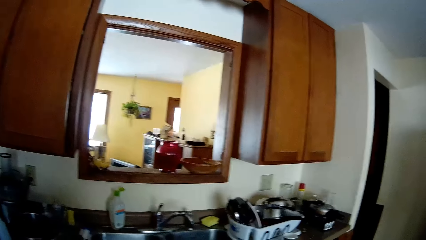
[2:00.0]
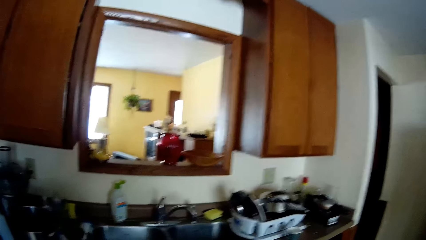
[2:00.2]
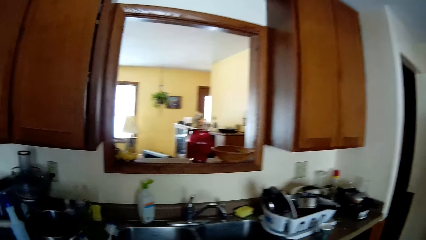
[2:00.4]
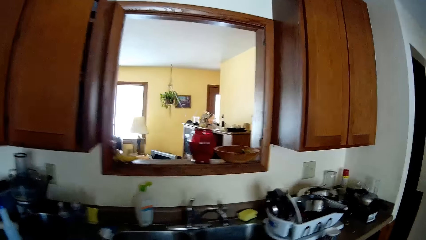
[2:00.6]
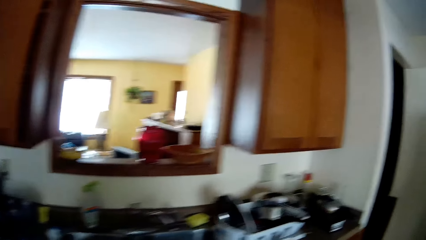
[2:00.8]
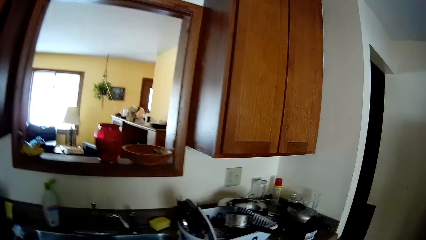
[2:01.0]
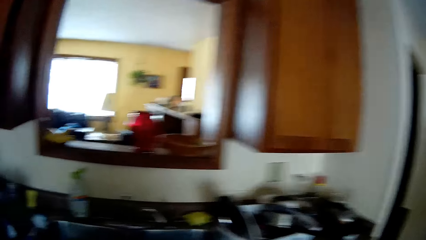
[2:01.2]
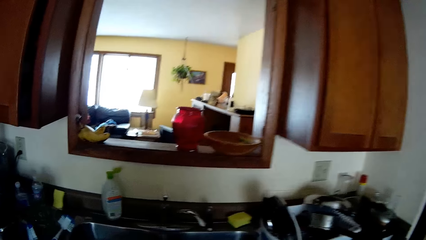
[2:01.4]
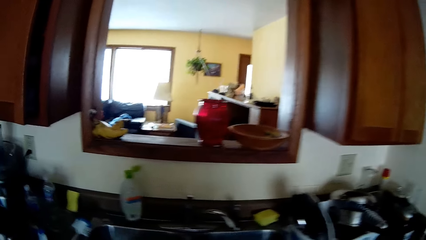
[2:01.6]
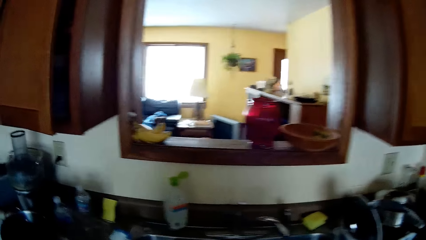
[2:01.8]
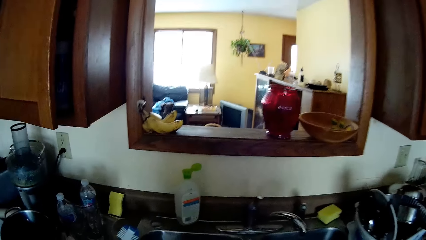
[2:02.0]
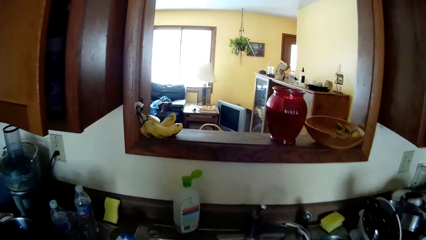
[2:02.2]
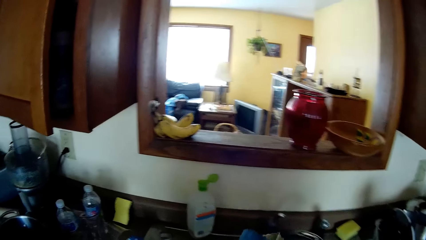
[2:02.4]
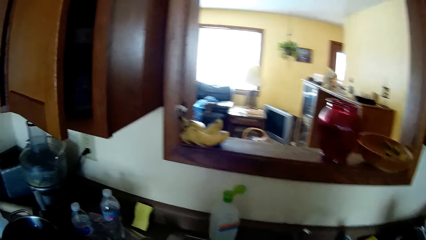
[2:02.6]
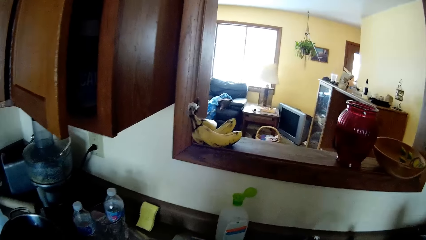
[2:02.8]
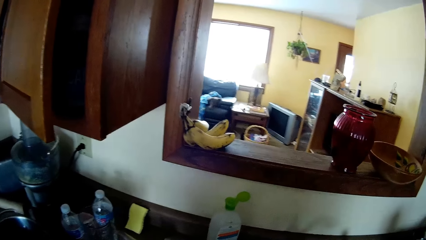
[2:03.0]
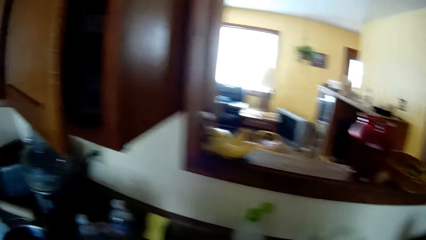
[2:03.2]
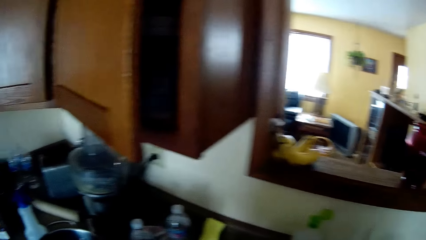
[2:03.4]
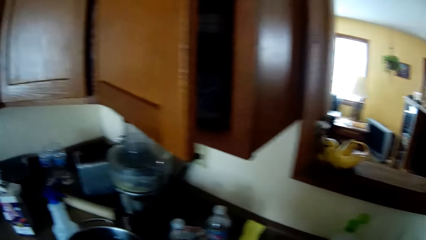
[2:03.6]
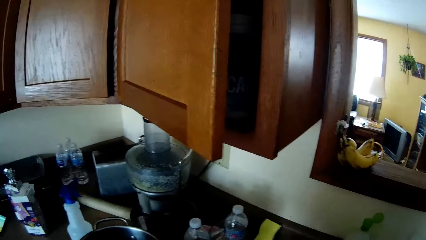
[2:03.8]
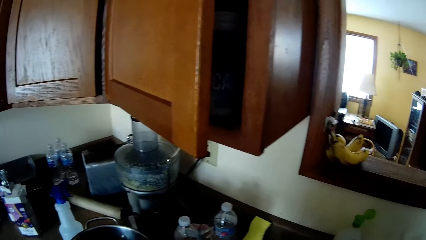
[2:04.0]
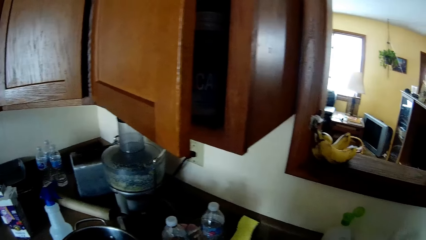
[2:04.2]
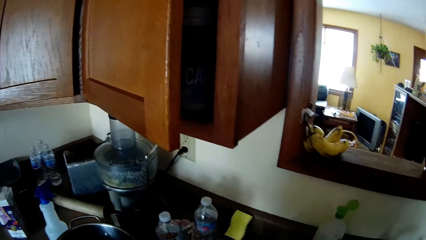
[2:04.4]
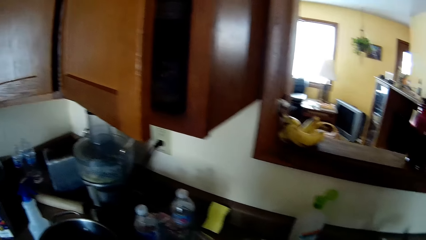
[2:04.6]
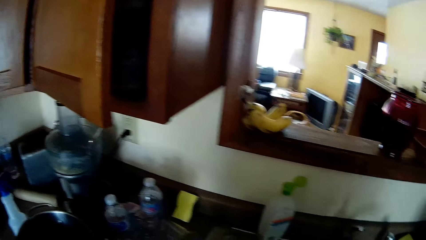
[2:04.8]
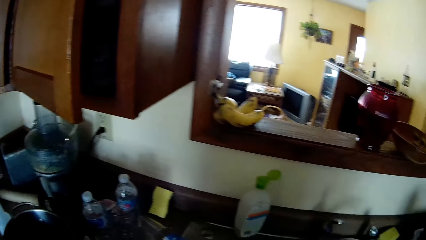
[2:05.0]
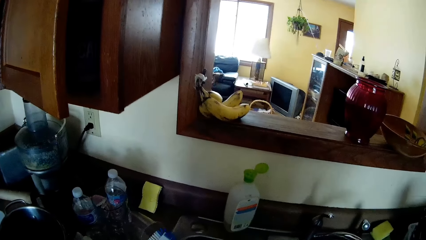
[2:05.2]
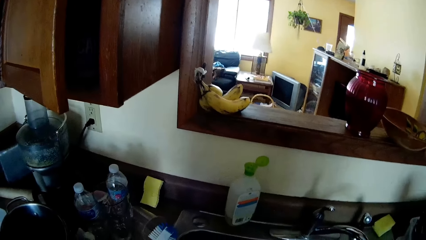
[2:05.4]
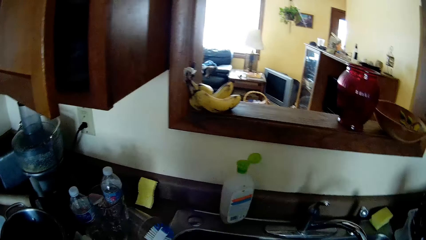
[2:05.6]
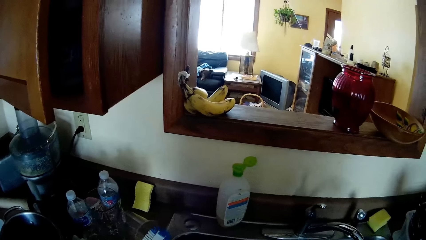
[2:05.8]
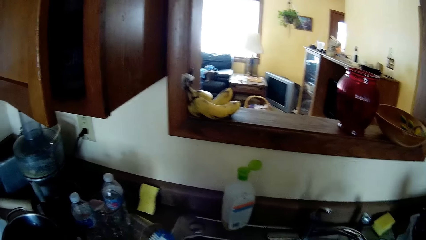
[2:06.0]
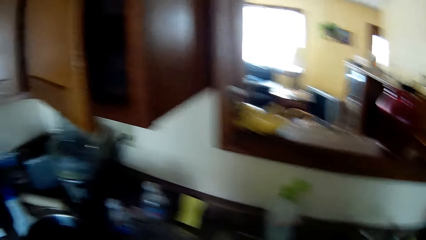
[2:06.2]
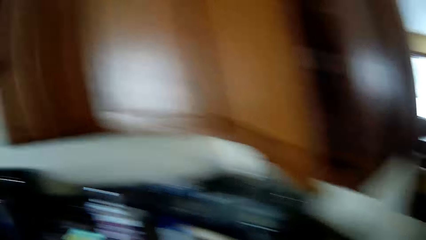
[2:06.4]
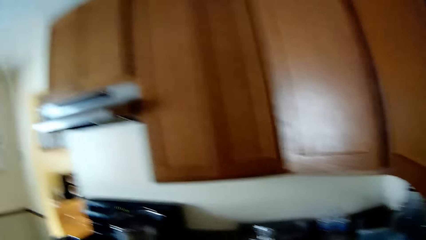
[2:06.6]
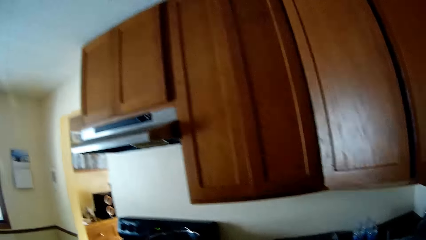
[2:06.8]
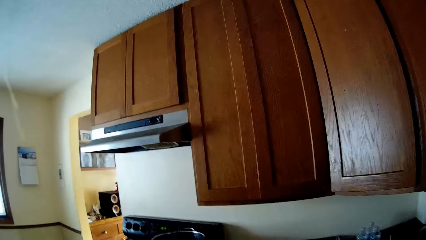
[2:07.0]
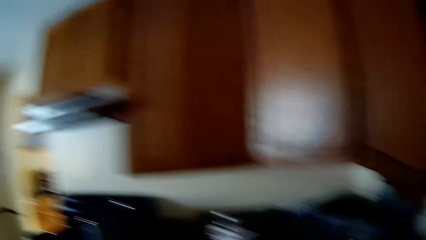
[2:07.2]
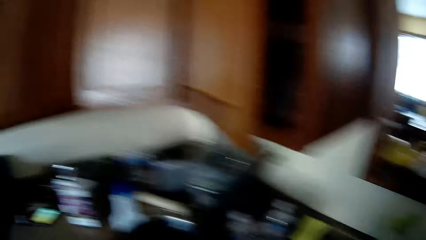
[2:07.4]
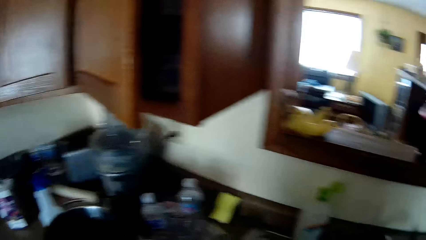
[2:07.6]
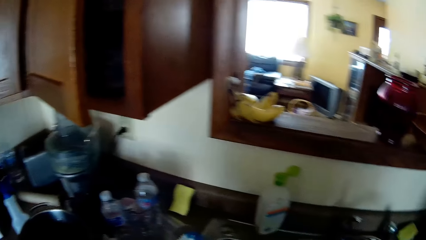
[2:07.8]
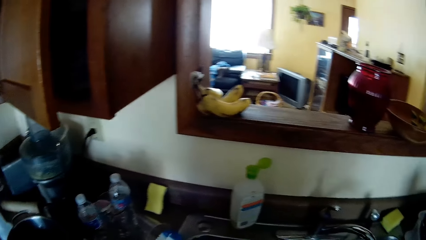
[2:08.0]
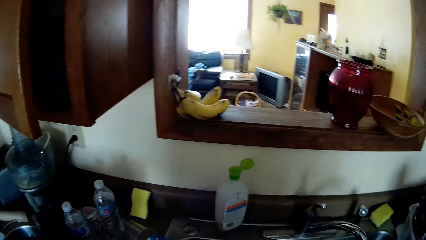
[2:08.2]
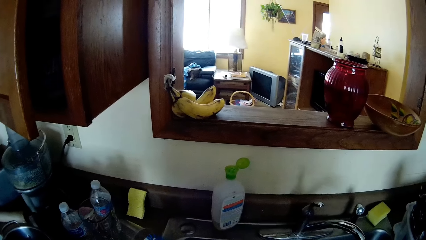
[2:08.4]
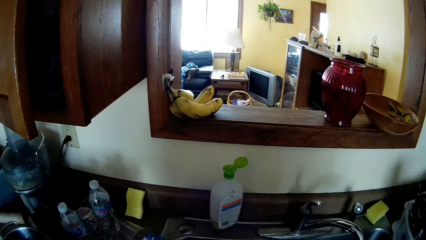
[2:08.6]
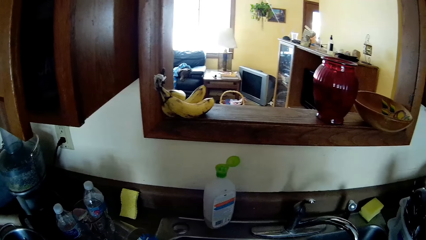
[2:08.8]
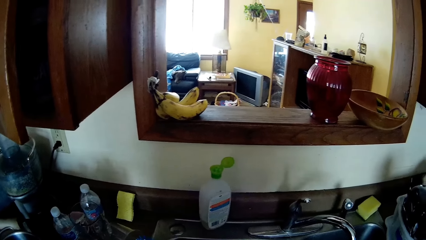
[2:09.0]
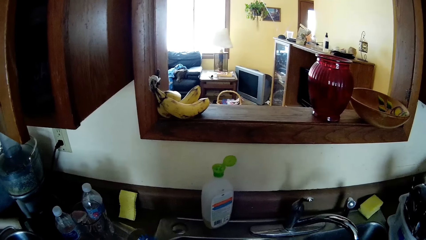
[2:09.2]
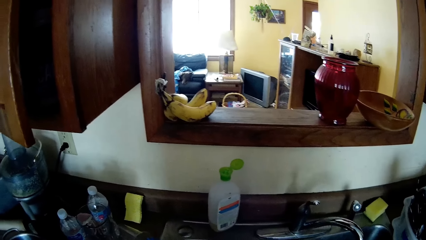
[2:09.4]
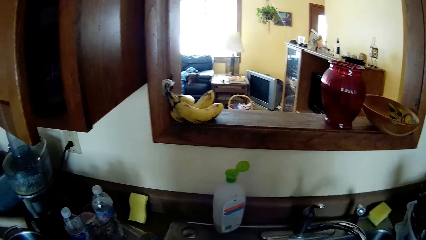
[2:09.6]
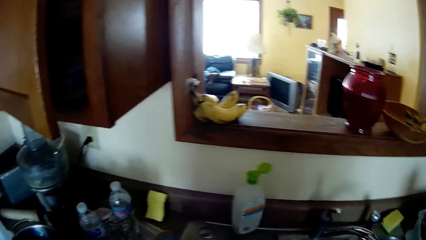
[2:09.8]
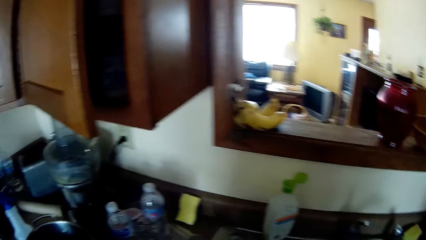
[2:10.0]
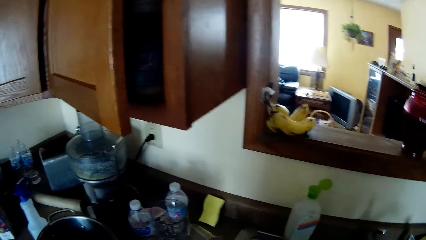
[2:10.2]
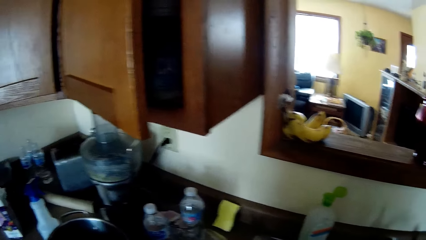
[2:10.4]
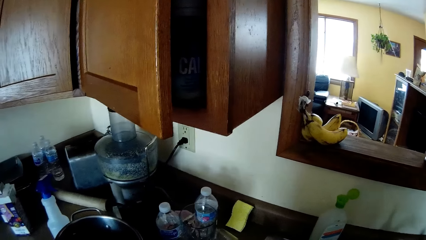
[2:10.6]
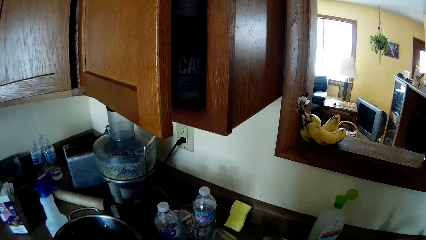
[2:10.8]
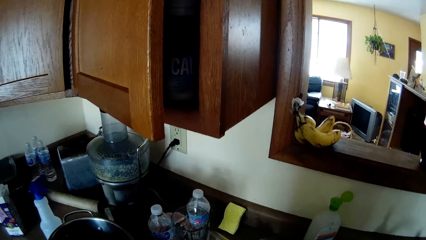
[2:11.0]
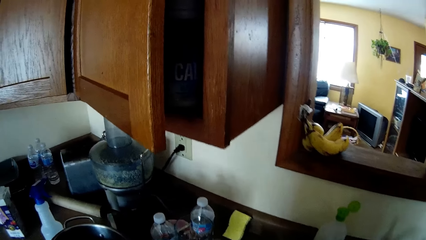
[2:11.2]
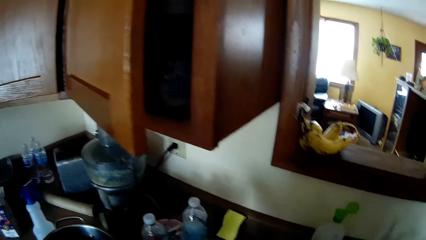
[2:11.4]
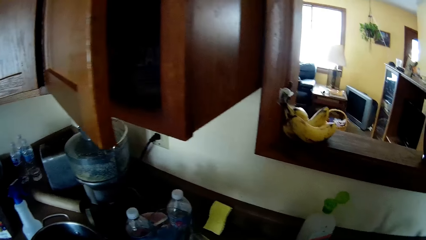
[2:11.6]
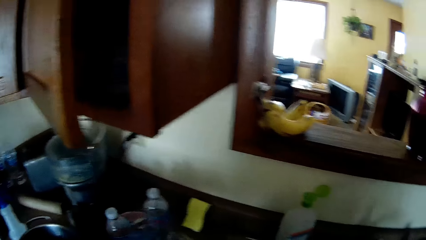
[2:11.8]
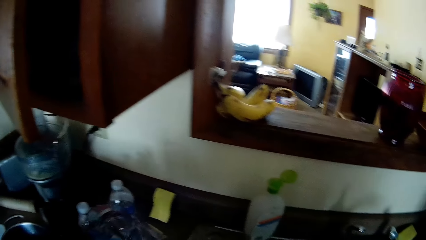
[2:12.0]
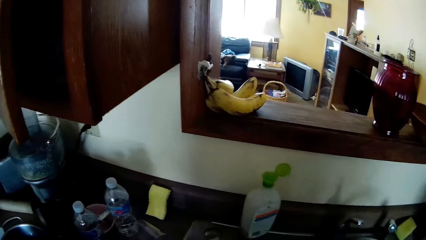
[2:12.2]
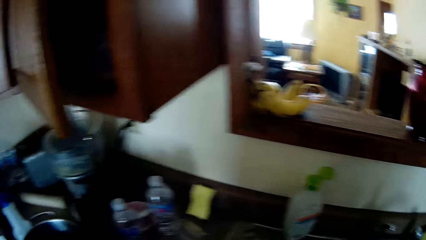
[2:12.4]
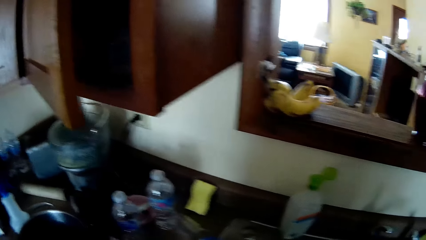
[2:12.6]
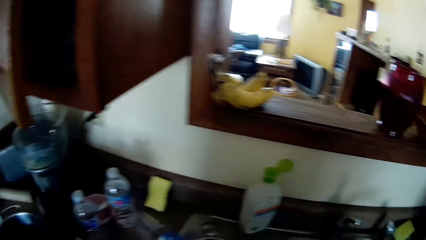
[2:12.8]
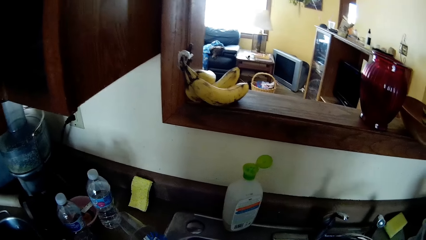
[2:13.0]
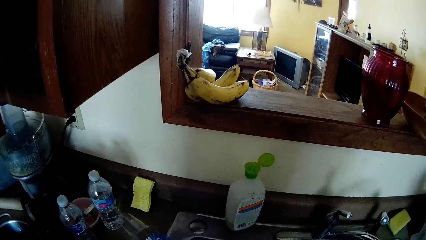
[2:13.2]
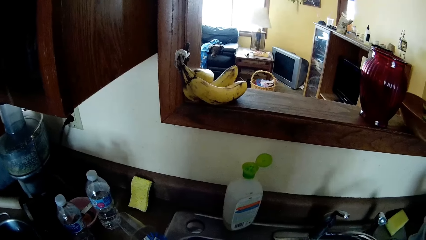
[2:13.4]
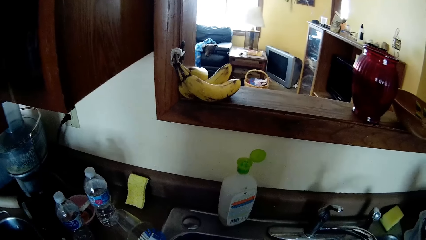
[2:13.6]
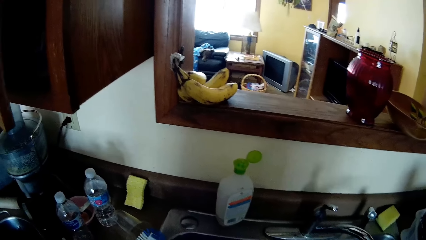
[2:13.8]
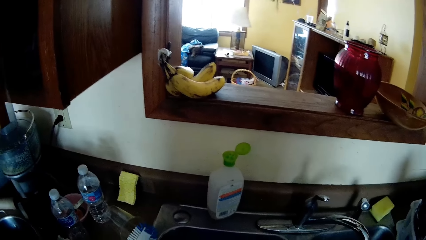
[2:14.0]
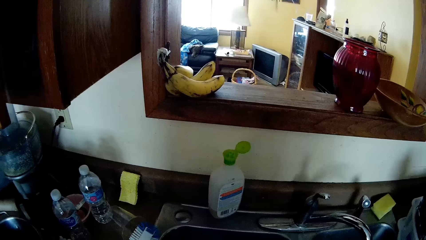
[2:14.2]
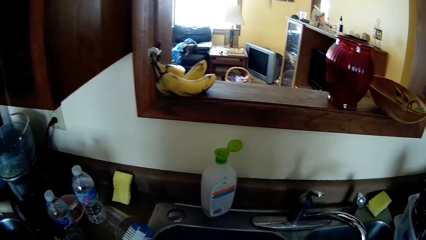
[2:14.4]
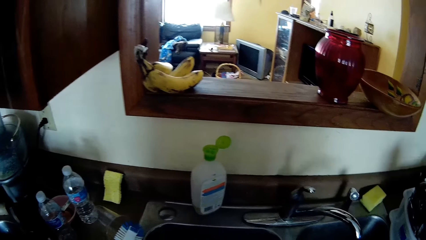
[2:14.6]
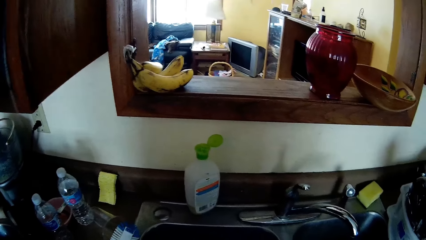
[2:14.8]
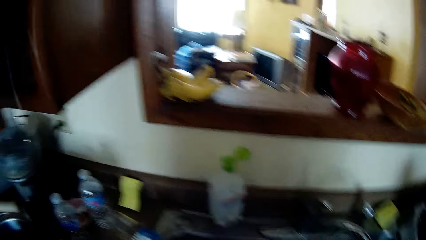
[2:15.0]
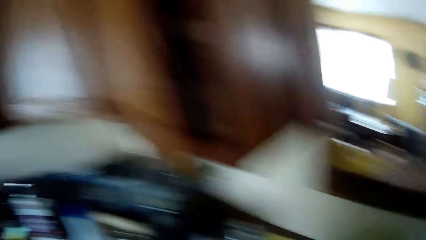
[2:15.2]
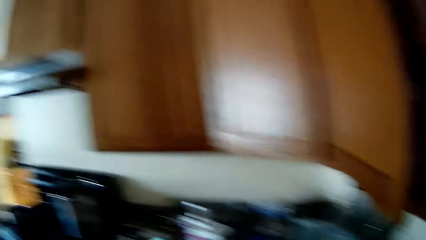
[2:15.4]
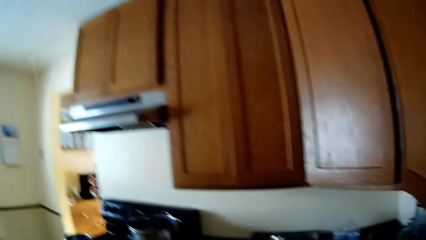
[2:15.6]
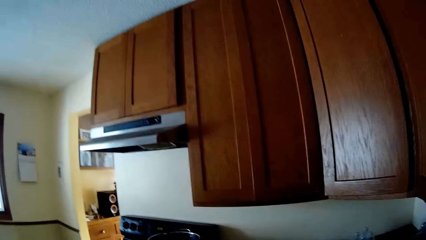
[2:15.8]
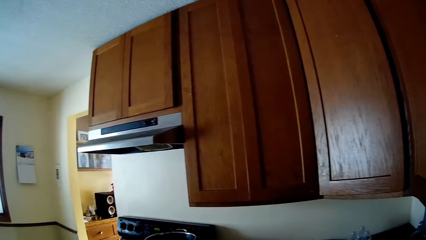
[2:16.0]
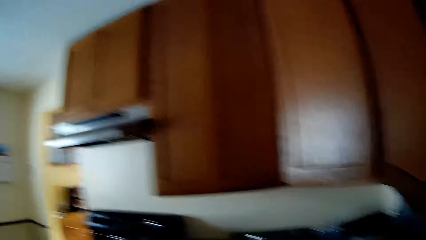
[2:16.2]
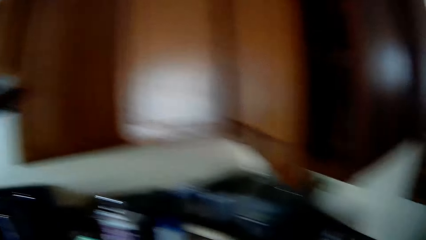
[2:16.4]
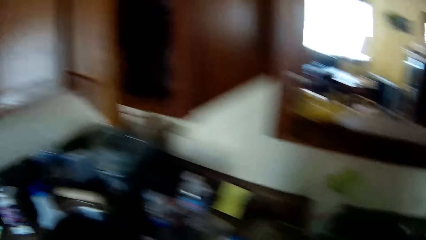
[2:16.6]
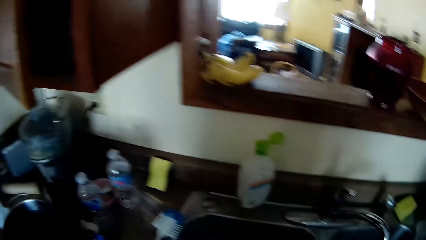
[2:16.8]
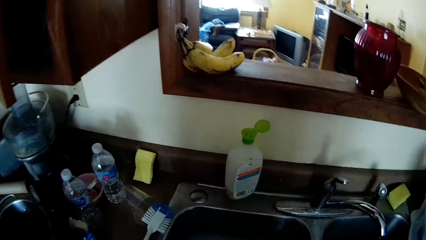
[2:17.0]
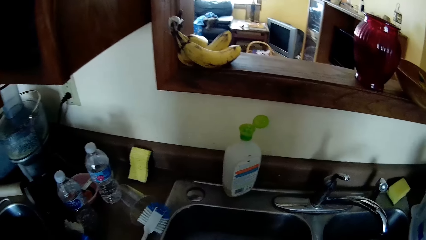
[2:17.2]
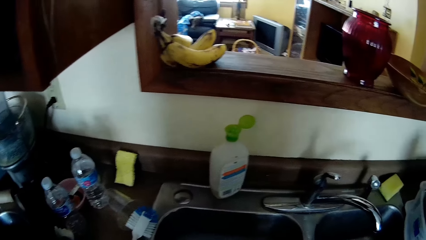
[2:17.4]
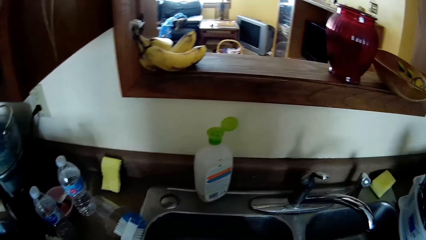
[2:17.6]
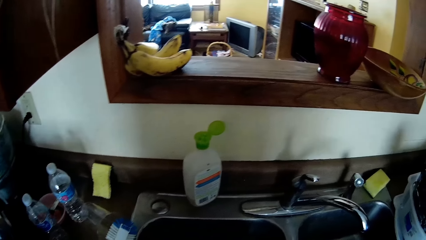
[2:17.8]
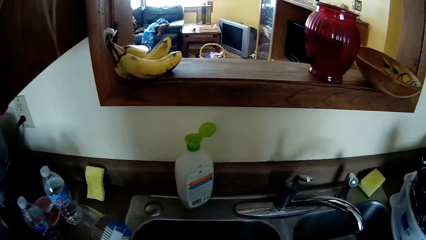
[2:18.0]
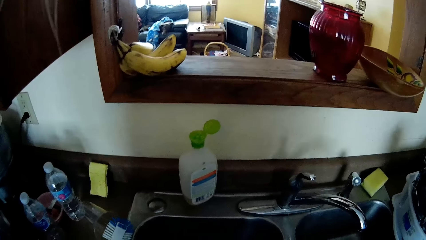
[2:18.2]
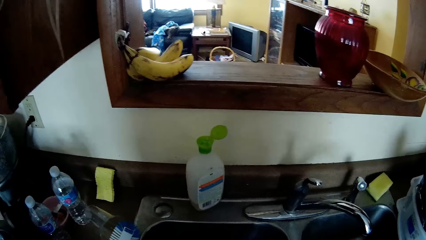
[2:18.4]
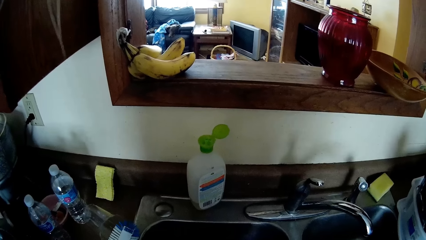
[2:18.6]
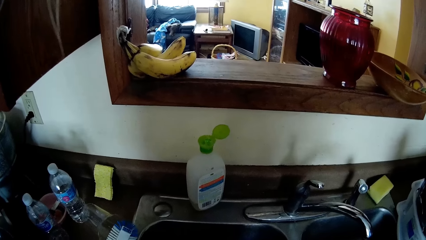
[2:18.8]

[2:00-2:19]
The camera wearer looks around. They look around again.
